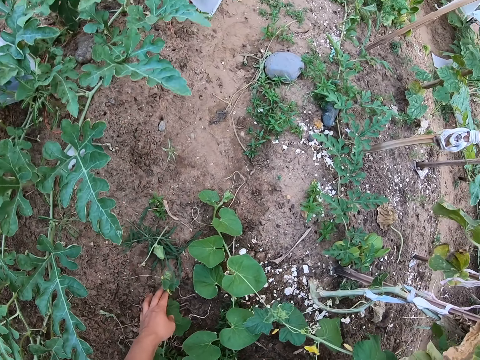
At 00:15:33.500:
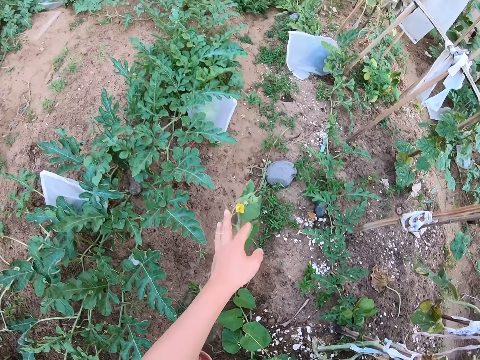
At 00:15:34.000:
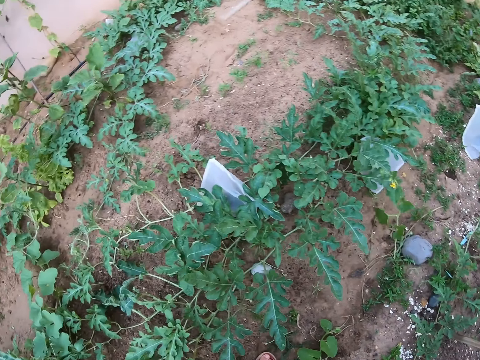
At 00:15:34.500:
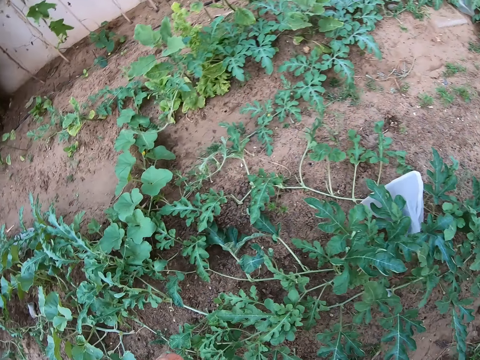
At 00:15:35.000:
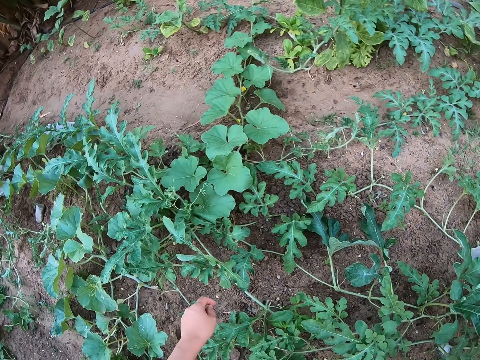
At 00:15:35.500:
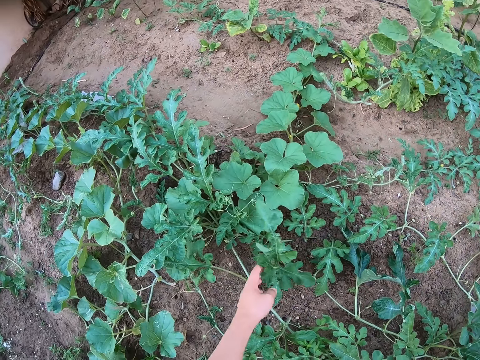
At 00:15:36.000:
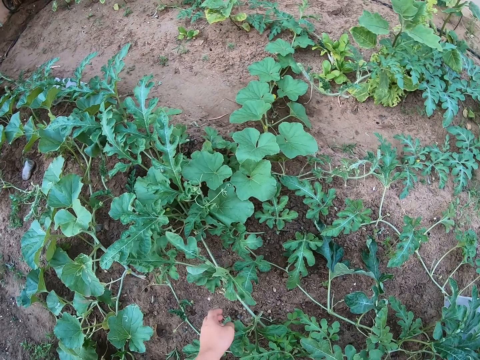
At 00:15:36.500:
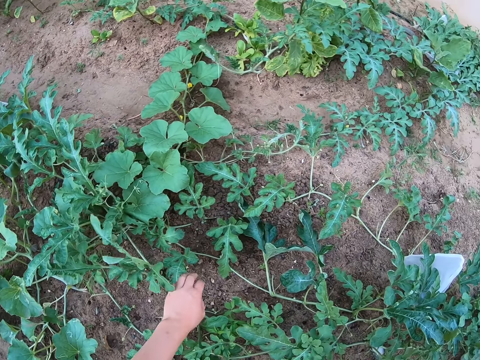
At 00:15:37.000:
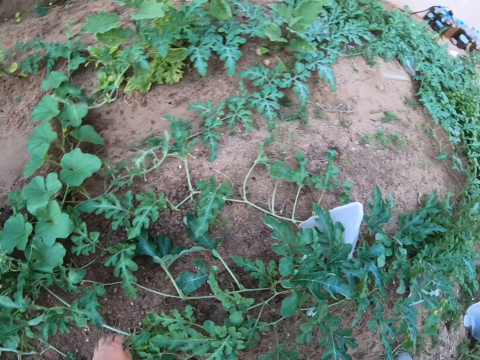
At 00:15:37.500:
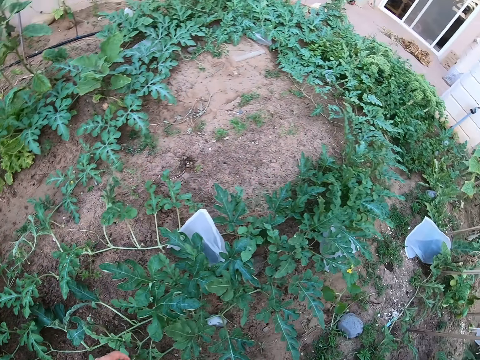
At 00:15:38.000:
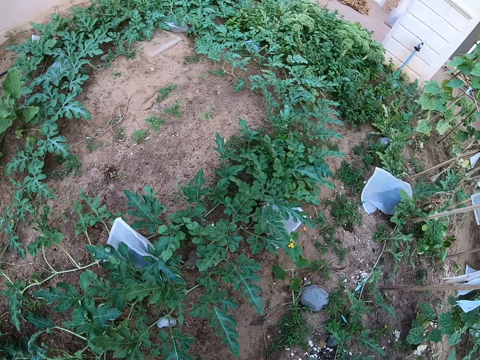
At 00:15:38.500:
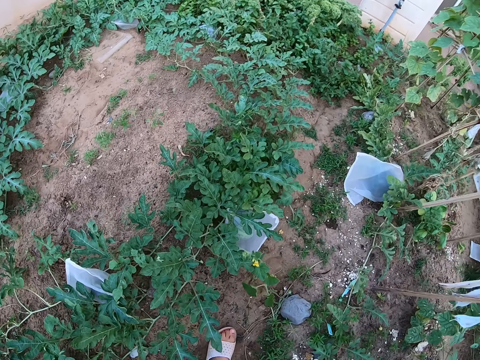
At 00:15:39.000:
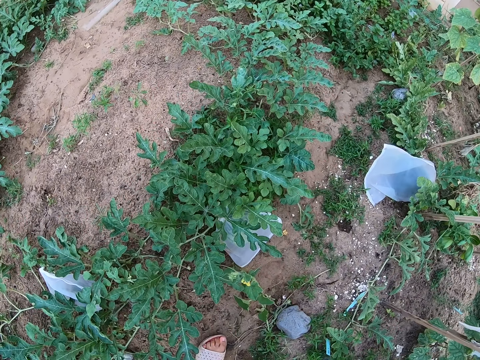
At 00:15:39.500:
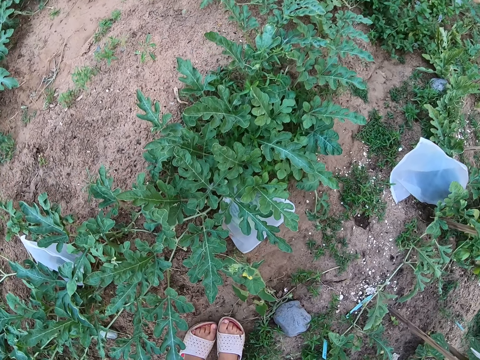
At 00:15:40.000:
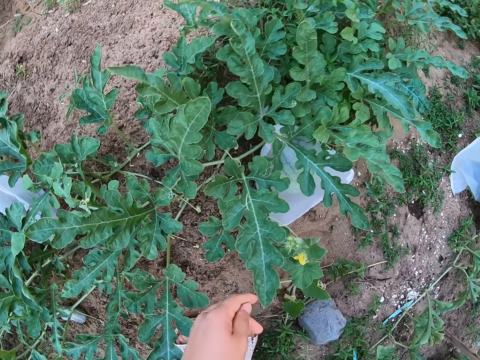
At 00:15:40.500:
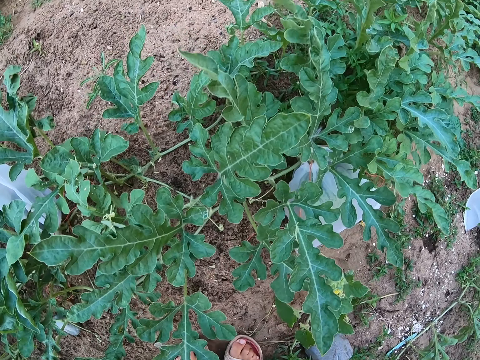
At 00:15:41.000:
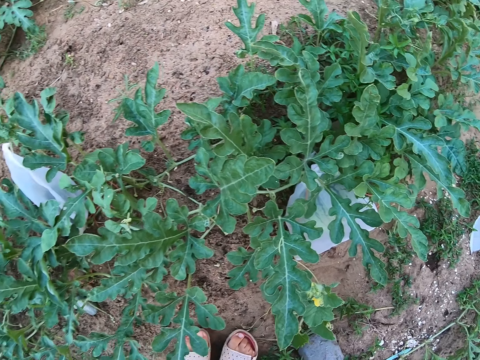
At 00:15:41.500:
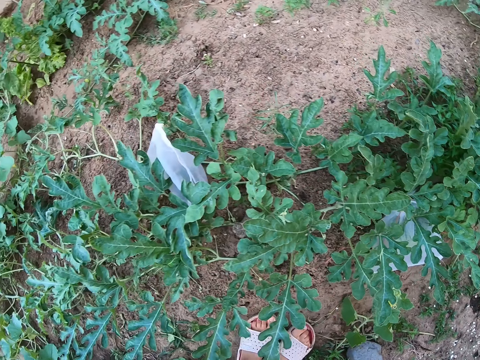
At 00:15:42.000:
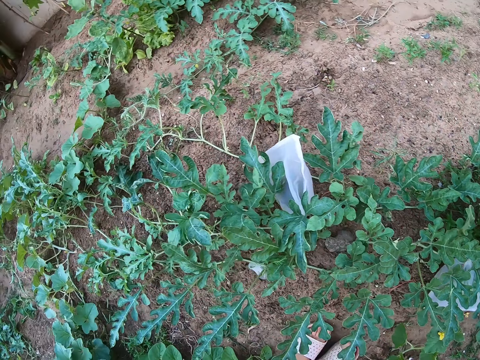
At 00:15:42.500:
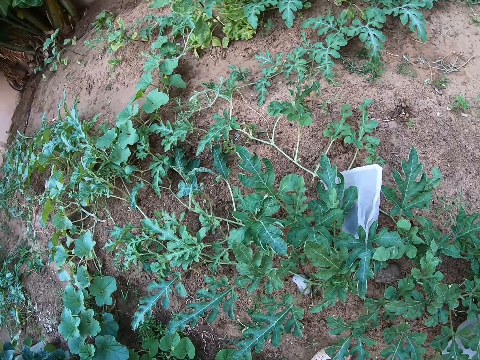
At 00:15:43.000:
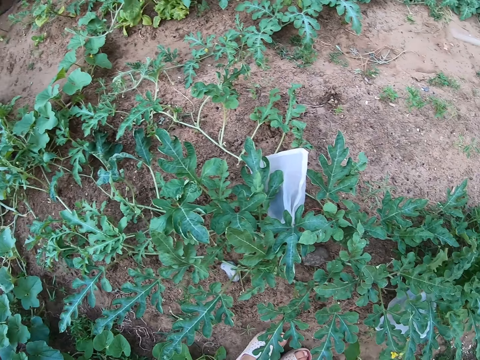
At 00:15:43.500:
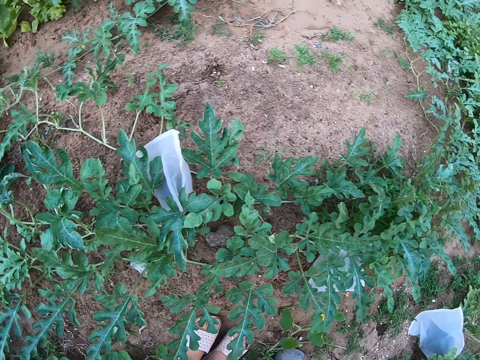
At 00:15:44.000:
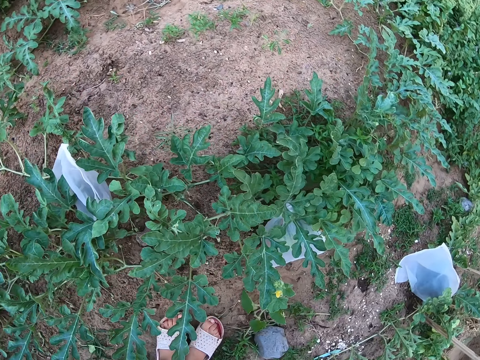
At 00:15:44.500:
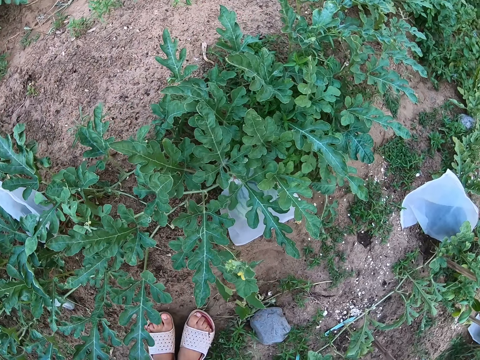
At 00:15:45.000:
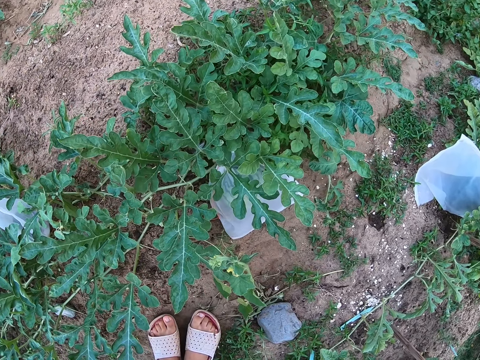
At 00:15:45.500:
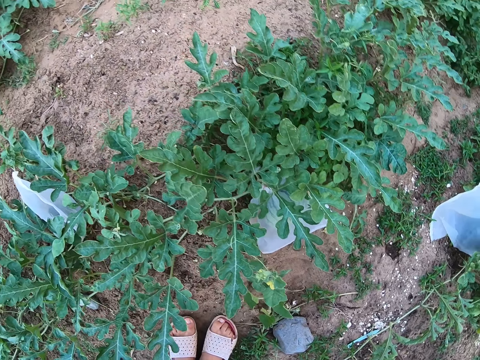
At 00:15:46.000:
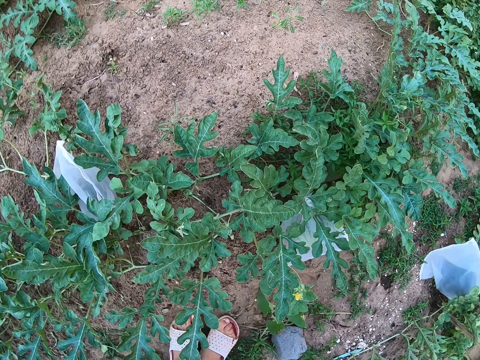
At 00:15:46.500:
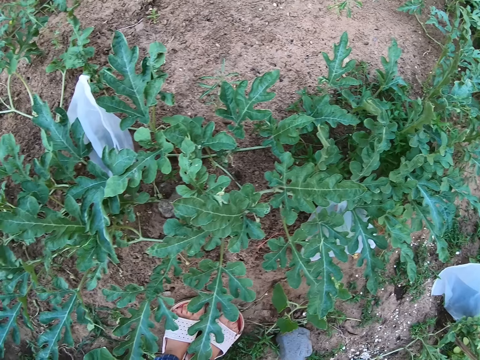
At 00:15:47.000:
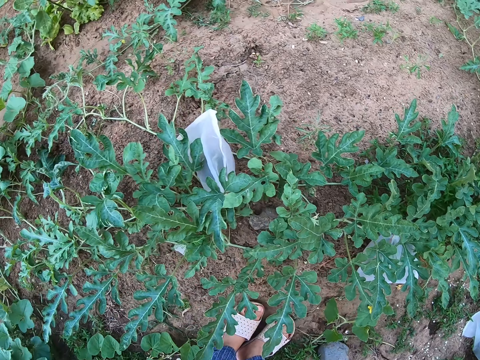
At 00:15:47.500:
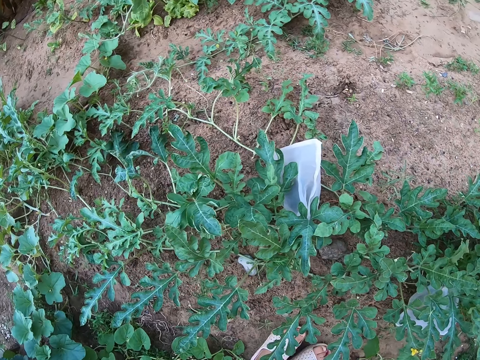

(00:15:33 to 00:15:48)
The camera wearer lifts a pumpkin flower from the ground. They drop the flower on the ground. They look around the garden. They touch the watermelon plant. They look around the garden.

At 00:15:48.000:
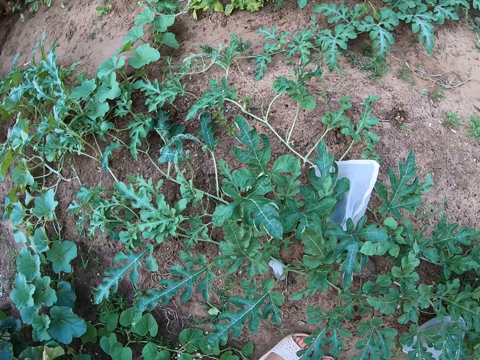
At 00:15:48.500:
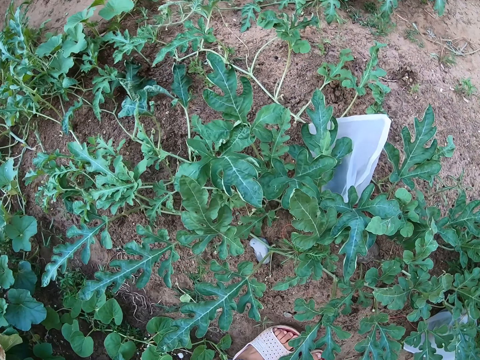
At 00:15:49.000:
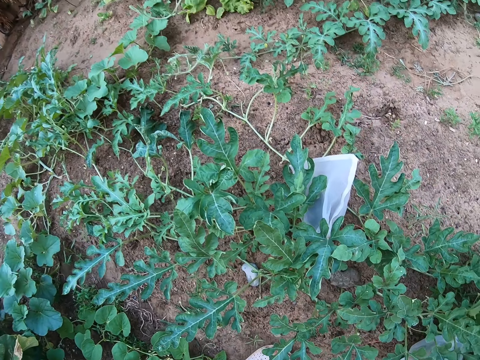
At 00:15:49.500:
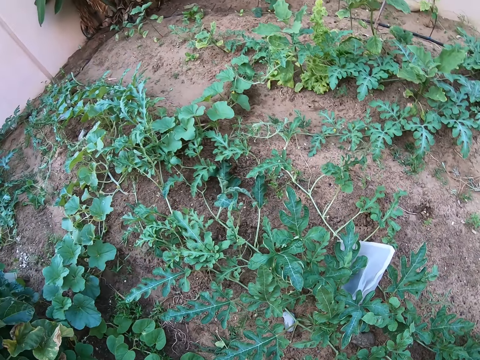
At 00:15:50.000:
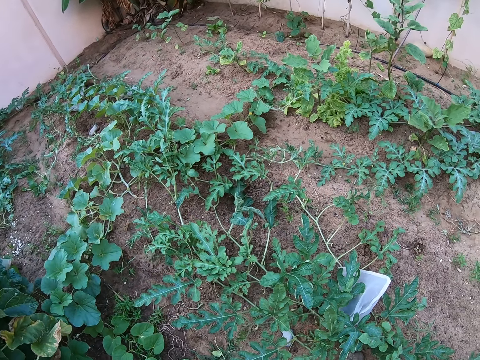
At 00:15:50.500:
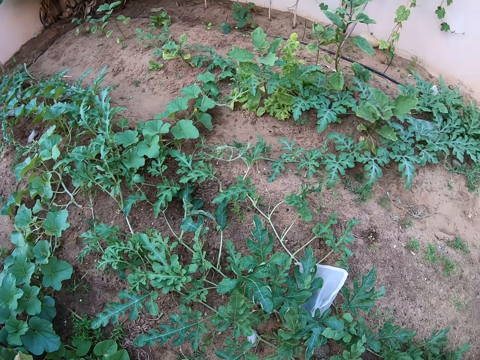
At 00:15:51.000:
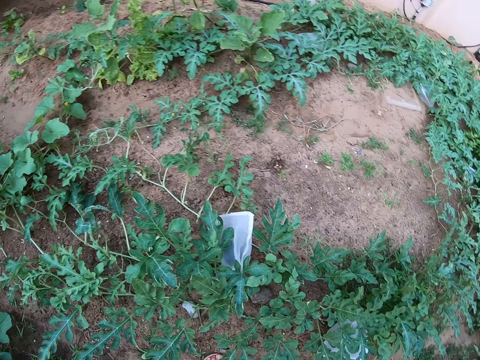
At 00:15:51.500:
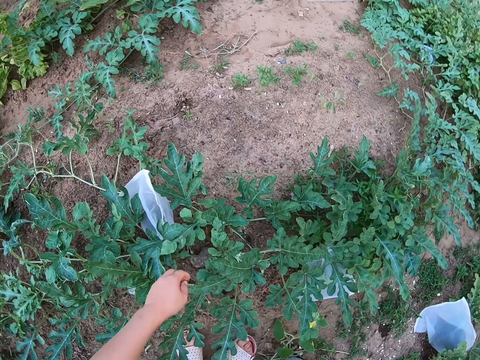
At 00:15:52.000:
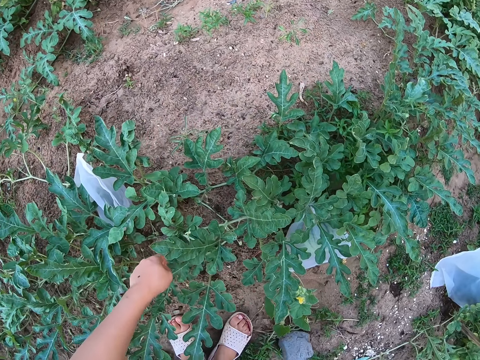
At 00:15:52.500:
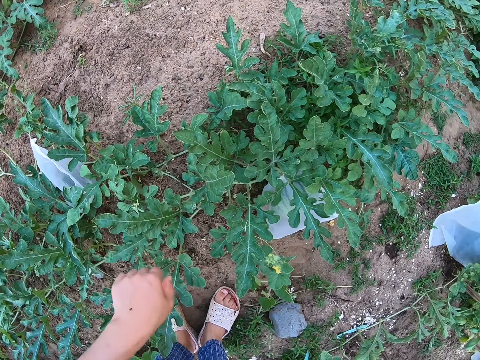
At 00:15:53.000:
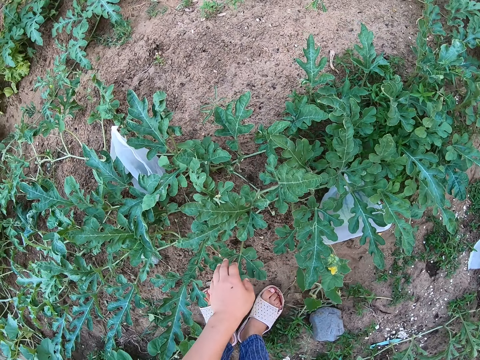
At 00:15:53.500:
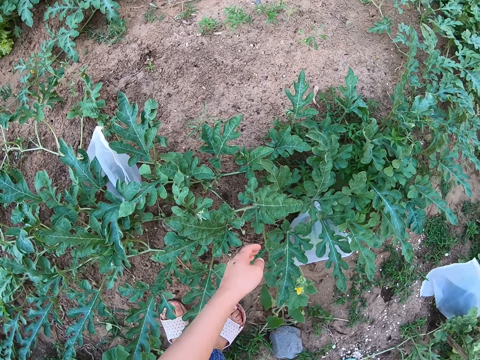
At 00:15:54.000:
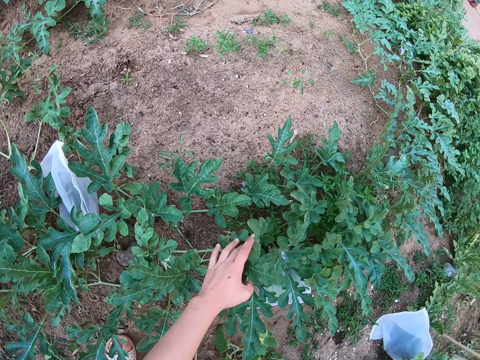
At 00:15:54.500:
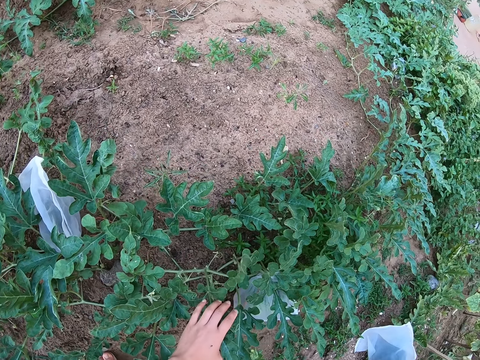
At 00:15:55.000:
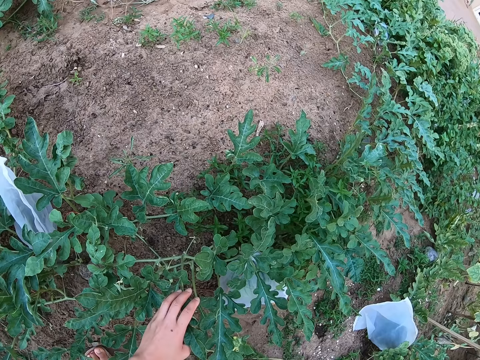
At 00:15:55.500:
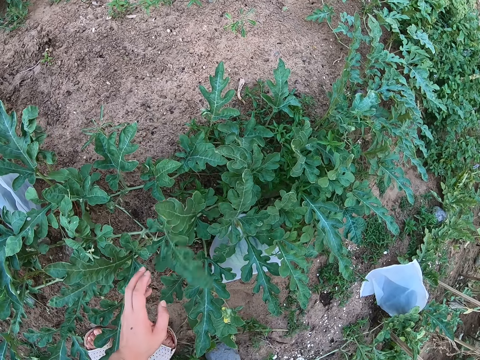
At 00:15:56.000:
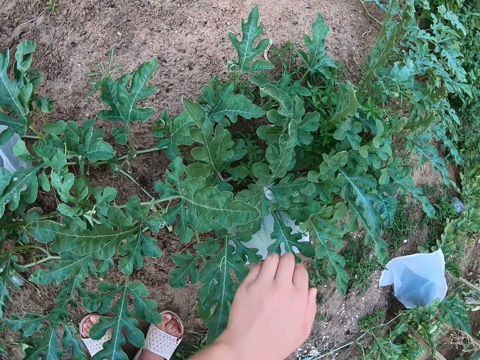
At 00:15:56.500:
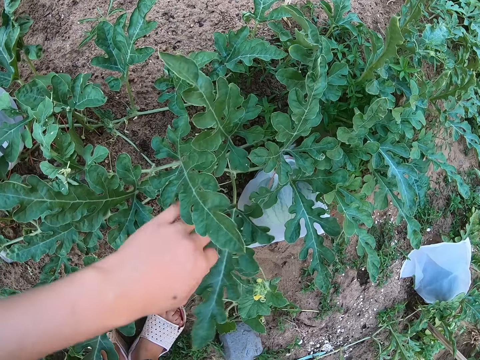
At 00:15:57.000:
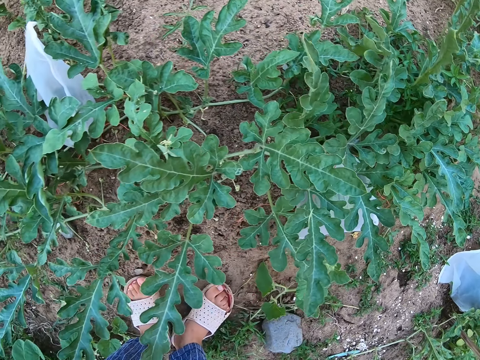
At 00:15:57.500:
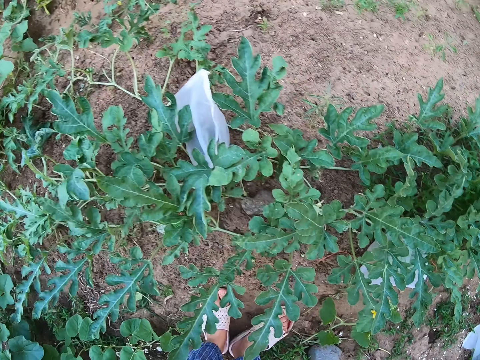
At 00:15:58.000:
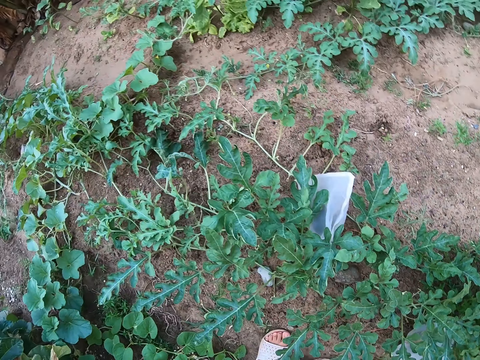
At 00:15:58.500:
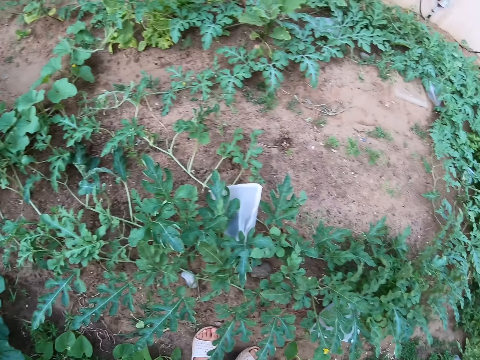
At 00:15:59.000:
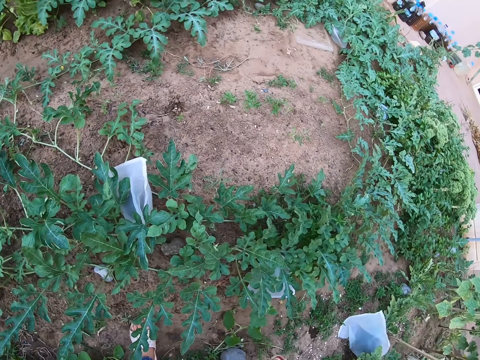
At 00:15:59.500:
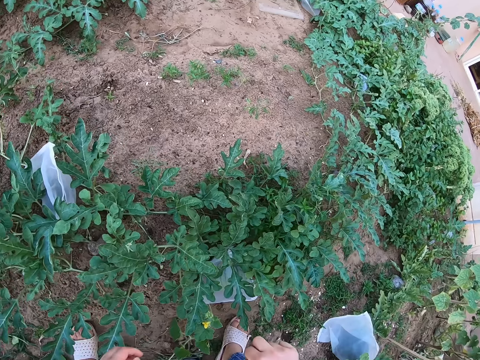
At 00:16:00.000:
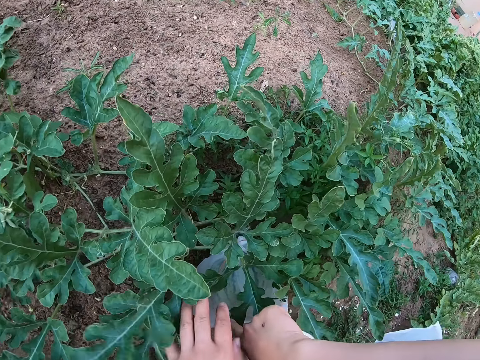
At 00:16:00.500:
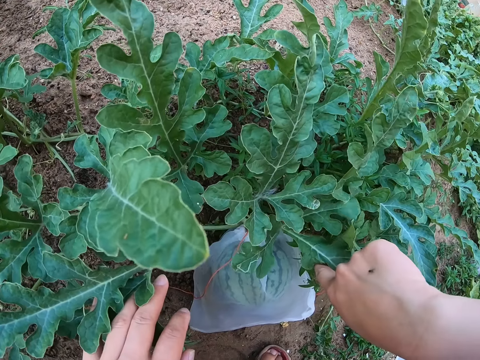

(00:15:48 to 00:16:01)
The camera wearer touches the watermelon plant. They look around the garden.
